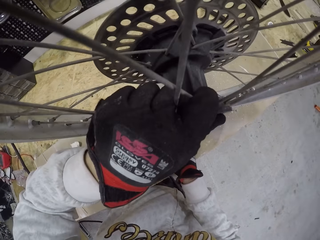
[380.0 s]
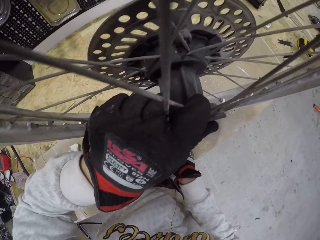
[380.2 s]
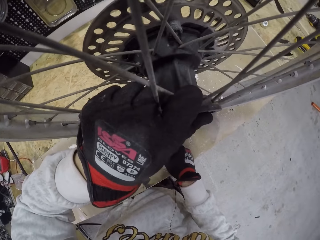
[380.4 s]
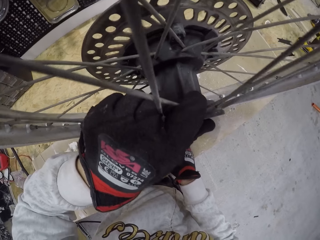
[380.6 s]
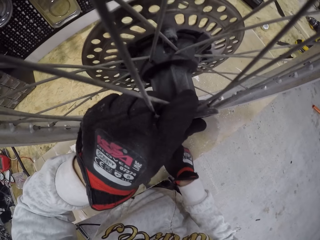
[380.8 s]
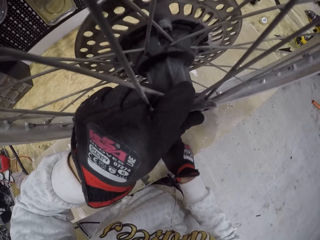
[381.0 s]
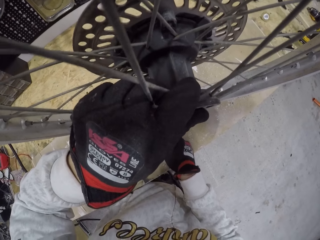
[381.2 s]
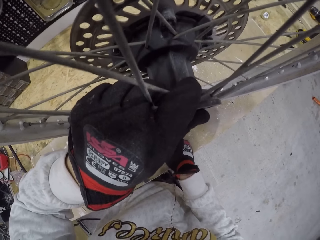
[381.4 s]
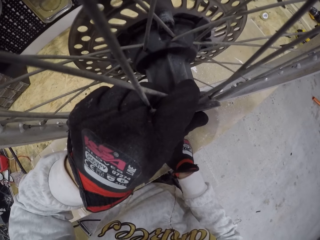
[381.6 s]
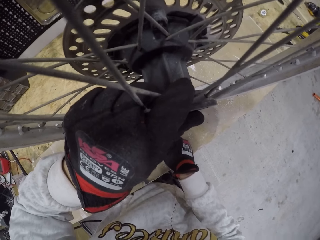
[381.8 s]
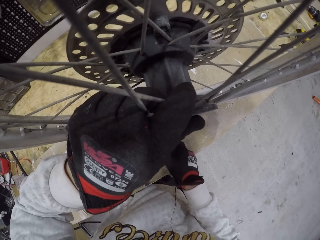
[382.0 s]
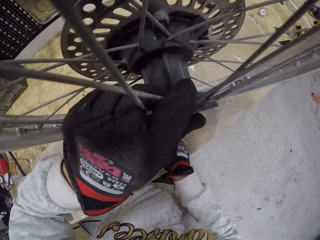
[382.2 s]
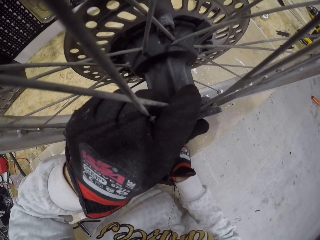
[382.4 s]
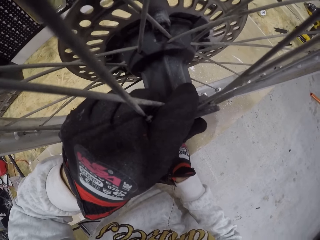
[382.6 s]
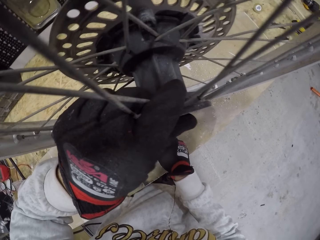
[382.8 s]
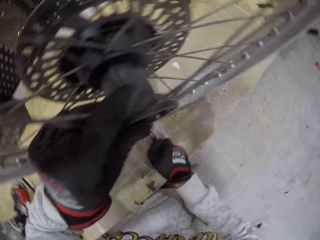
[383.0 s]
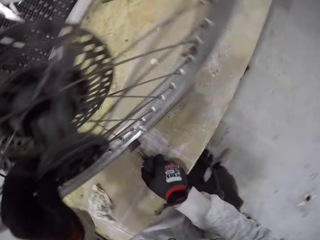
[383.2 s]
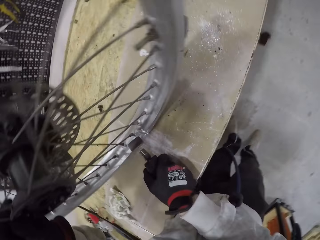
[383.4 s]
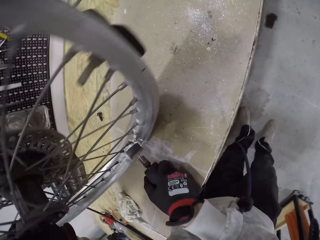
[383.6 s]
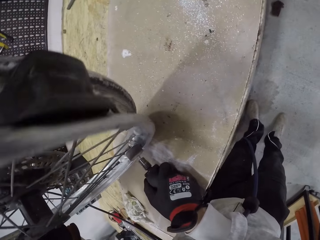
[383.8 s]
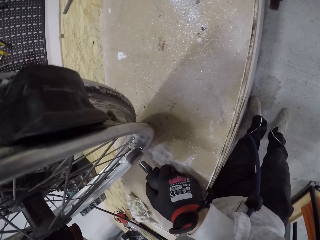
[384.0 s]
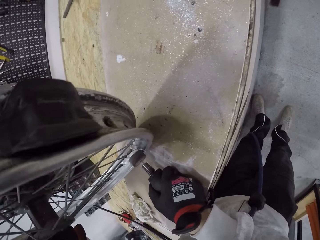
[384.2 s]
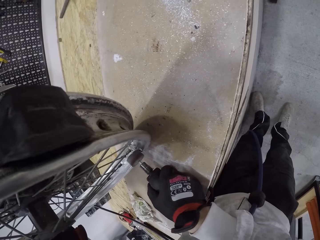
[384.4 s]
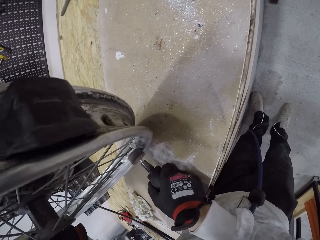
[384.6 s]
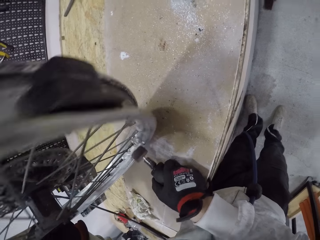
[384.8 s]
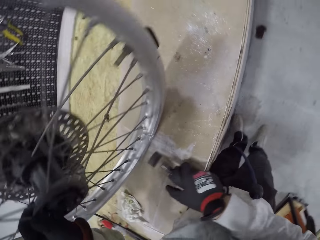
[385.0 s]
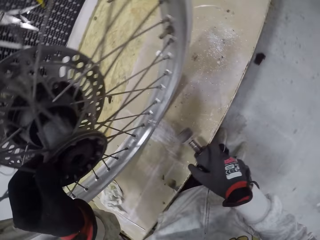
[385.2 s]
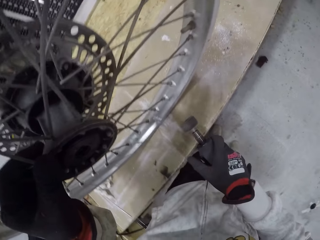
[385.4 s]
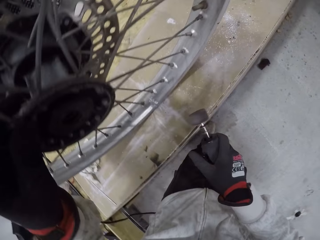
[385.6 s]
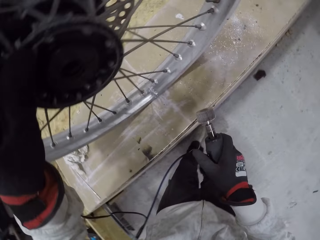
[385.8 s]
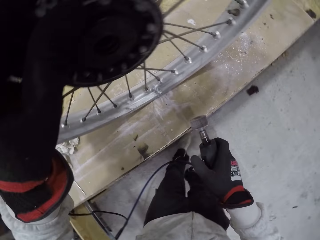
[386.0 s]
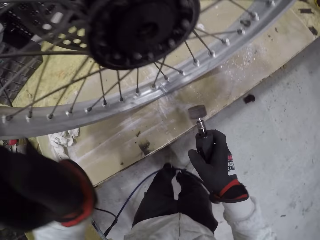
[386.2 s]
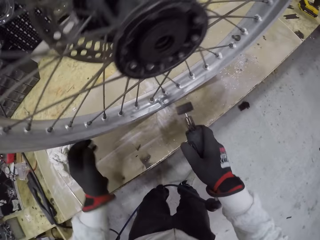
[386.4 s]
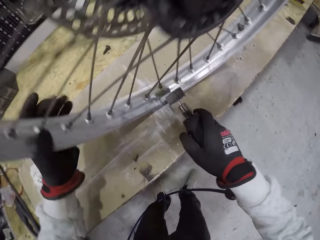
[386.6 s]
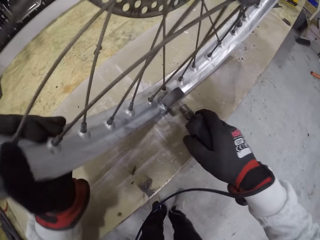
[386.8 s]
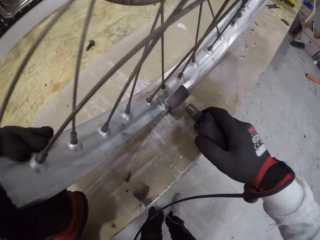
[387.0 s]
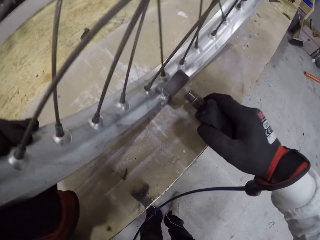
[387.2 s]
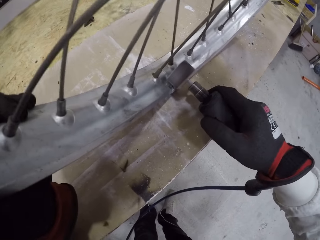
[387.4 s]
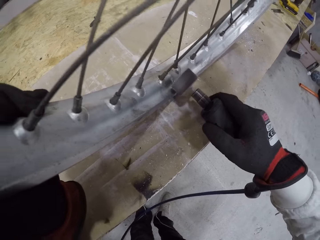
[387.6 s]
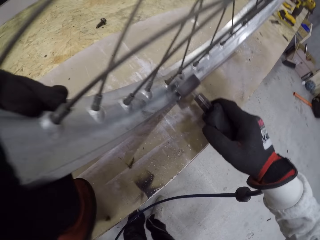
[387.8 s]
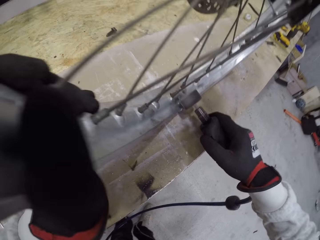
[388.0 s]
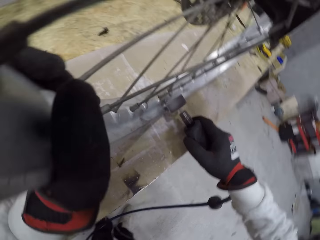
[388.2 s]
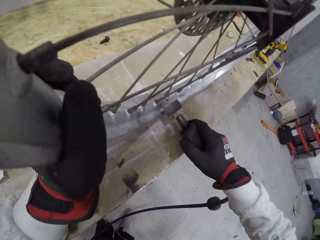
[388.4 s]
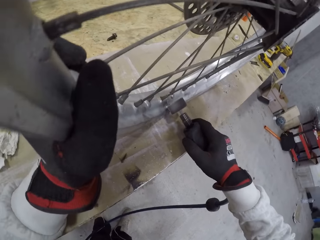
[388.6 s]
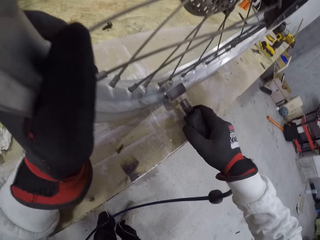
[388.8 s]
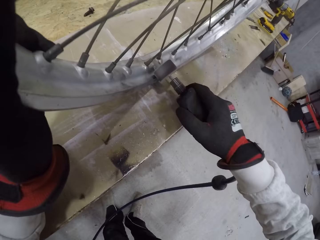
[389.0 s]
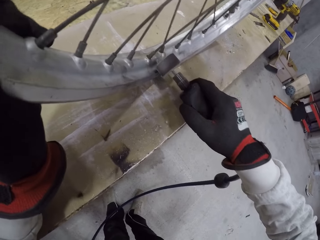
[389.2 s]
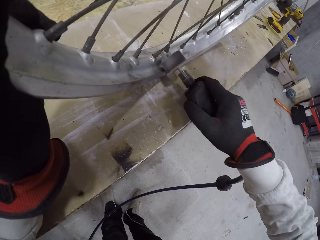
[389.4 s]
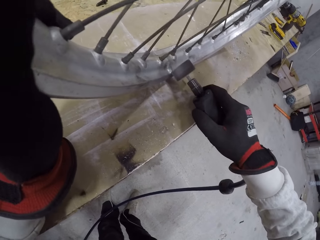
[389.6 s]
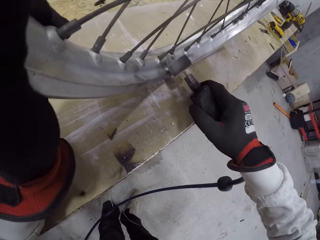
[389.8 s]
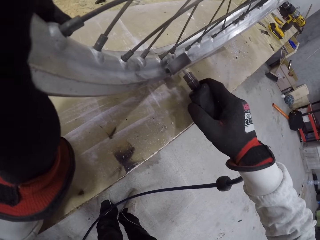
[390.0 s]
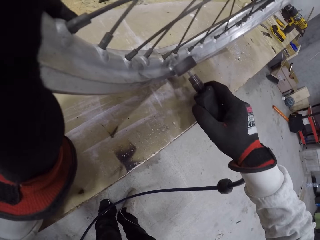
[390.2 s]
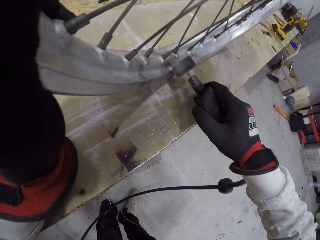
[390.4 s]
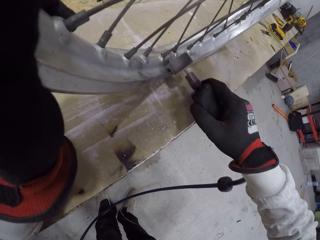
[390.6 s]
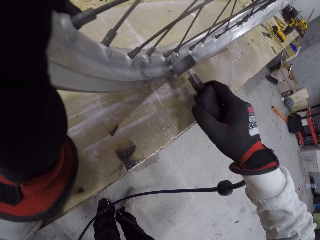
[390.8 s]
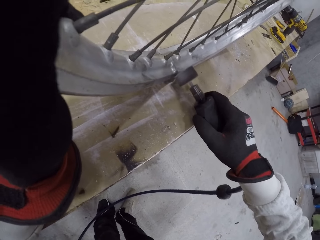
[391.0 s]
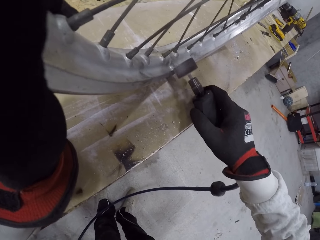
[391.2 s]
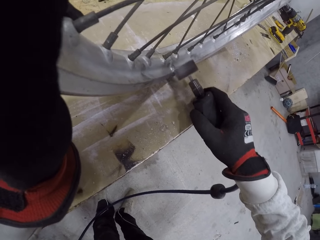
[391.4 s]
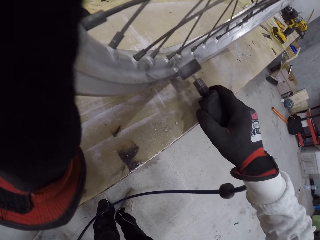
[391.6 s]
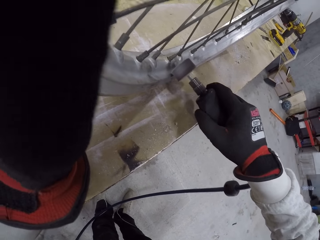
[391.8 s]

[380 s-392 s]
The camera wearer moves his hand on the rim. He cleans the rim.

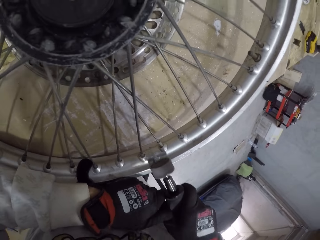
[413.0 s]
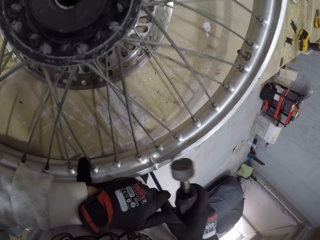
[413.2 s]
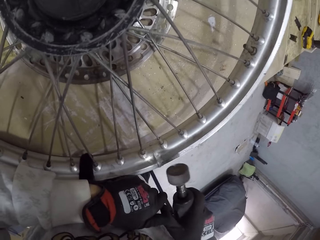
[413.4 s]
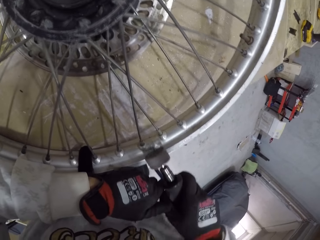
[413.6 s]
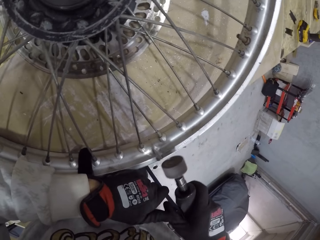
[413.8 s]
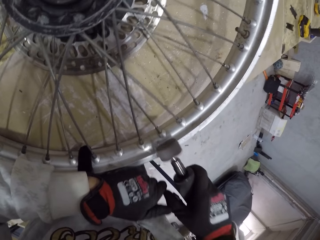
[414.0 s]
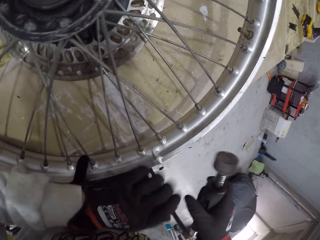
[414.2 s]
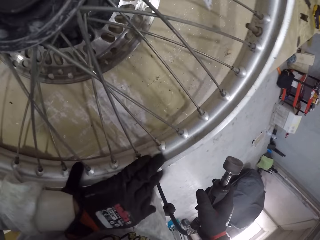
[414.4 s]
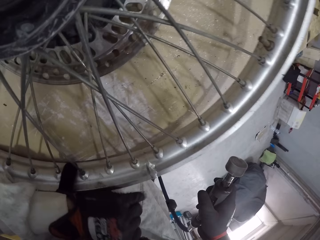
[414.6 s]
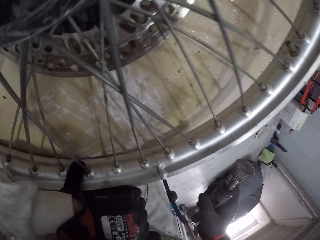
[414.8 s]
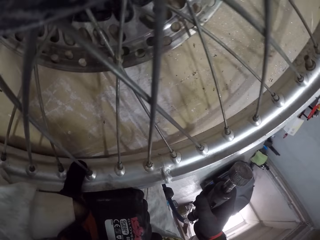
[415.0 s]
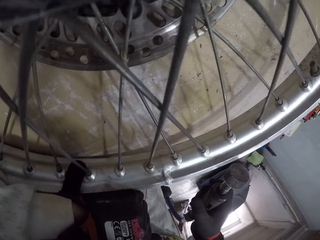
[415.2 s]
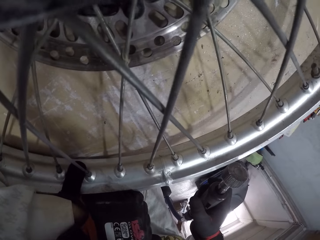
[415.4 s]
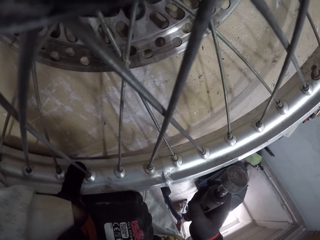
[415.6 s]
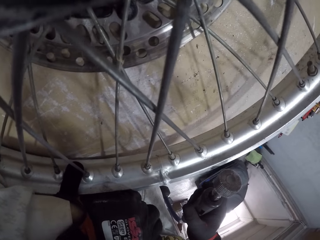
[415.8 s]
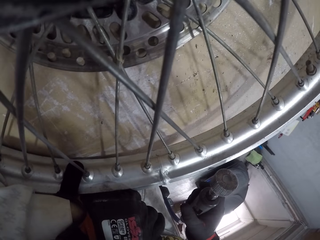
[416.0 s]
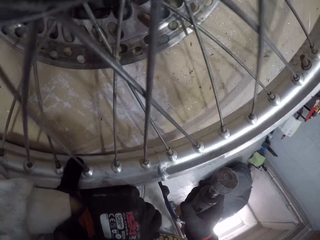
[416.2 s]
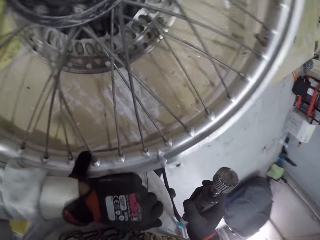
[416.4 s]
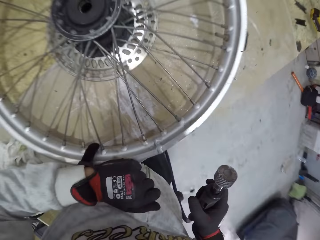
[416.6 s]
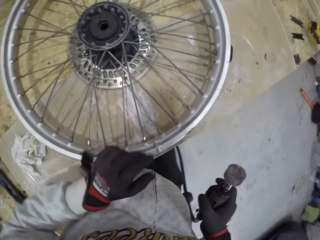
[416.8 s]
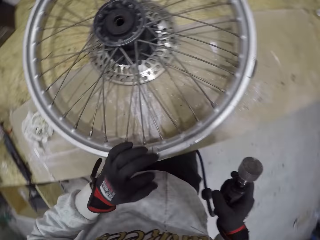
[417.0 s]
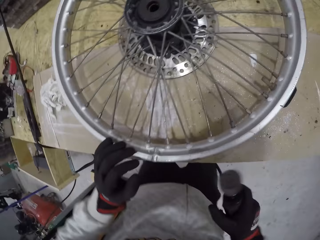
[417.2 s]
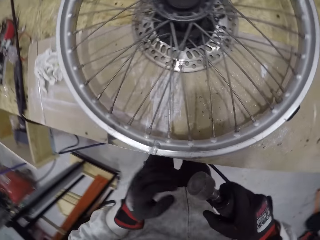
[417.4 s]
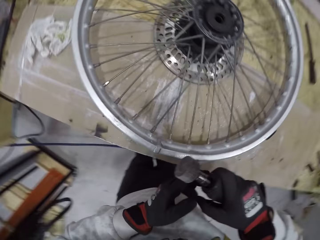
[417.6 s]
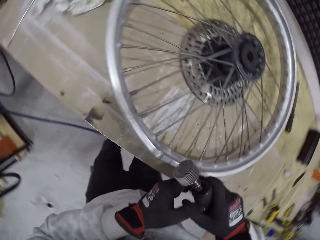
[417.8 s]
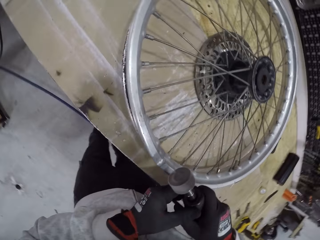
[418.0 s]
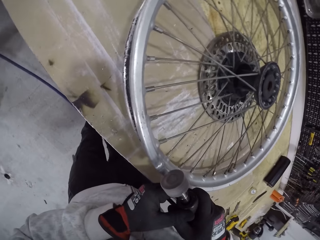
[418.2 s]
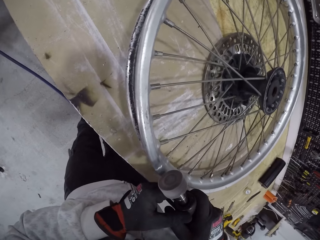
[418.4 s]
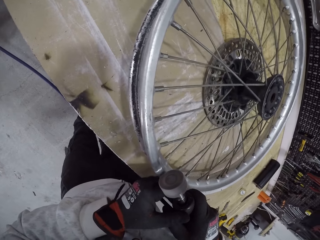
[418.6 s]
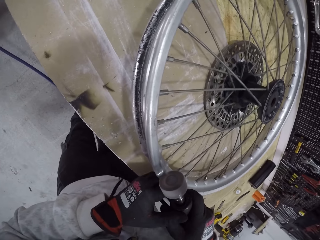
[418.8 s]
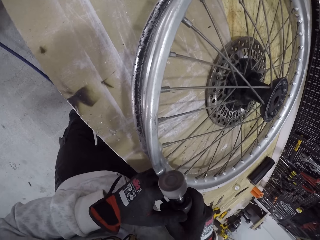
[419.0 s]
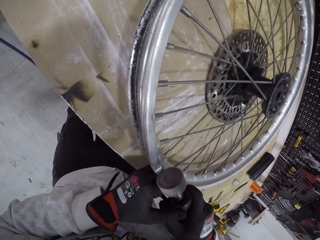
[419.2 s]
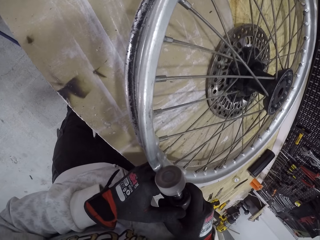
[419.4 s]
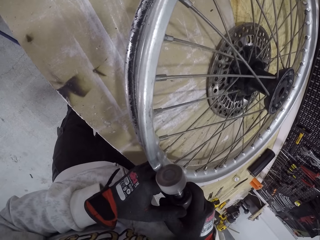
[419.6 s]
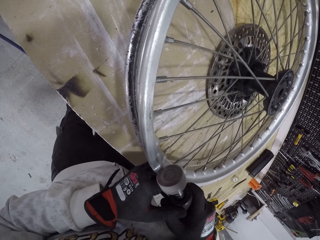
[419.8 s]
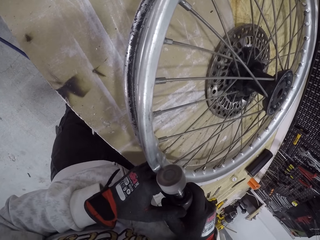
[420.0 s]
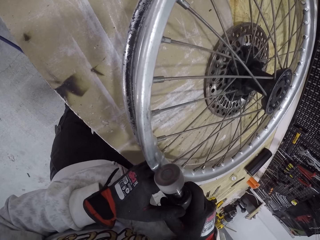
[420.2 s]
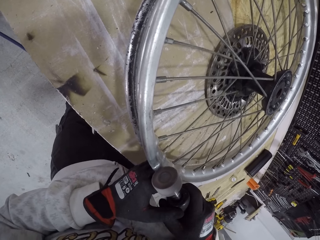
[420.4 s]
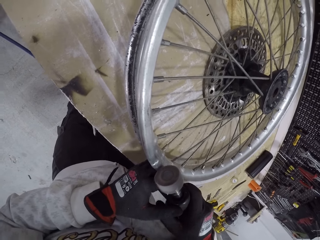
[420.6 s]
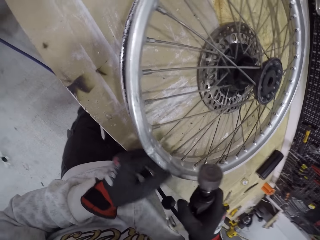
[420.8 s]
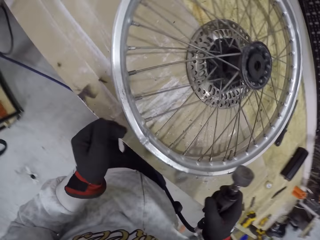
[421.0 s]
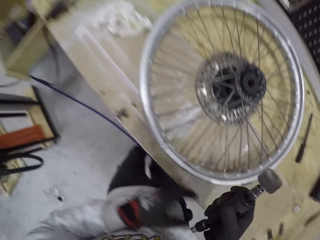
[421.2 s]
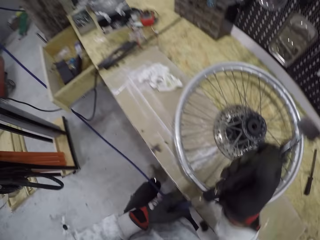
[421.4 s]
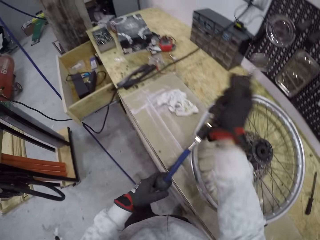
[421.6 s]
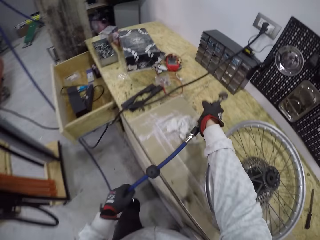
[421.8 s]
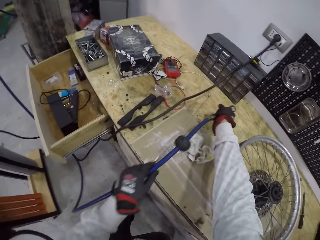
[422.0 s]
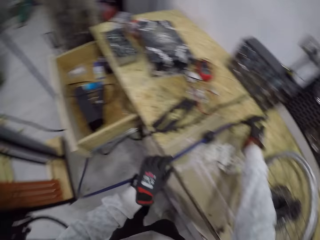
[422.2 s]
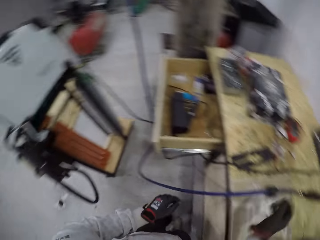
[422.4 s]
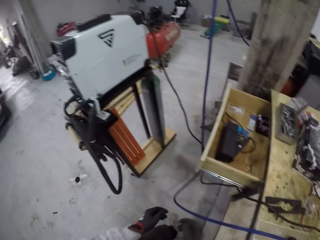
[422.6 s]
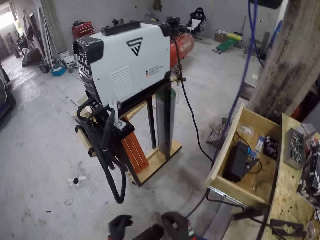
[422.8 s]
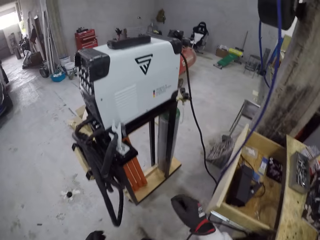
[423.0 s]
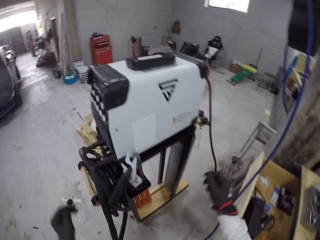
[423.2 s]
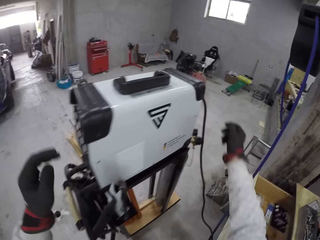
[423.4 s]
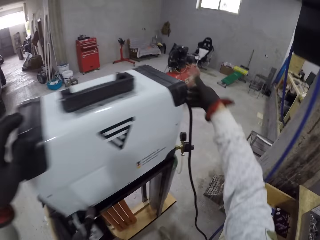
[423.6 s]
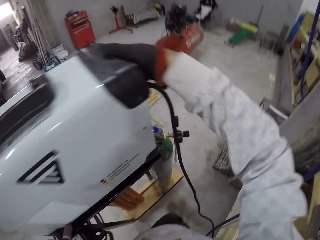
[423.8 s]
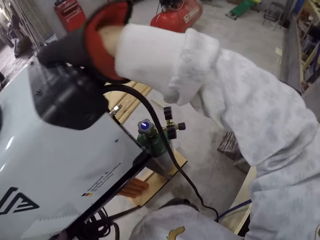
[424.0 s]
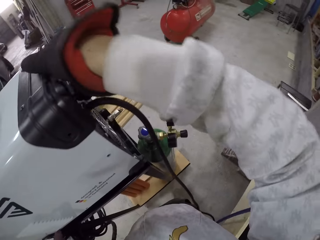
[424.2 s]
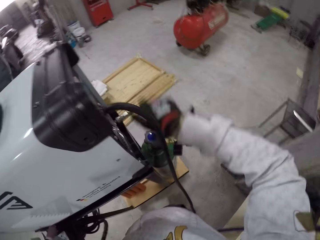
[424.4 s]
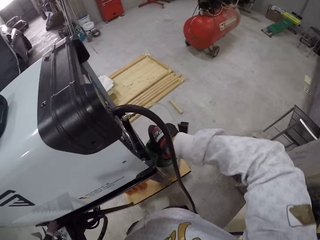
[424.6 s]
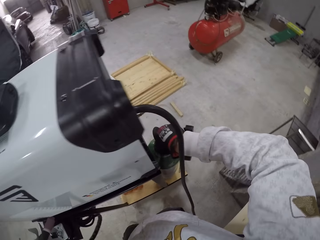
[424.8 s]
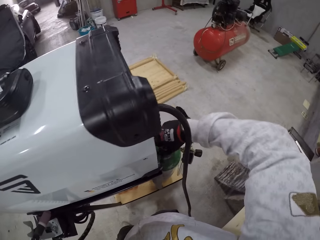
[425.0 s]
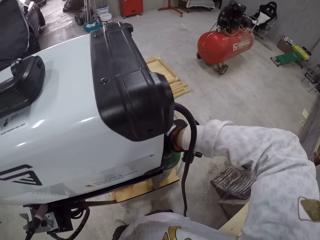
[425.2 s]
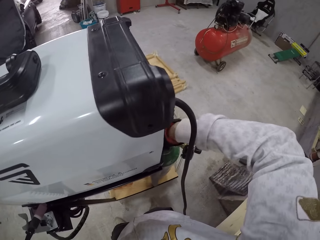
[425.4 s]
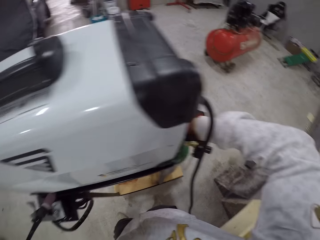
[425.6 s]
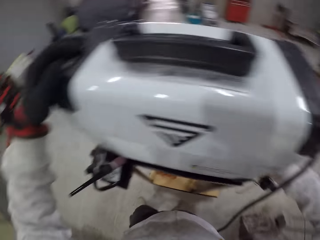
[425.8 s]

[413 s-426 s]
The camera wearer wipes the rim. He looks at the rim. He touches the bicycle rim with his left hand. He wipes the rim. He shapes the bicycle rim with the wired drill bit in his right hand. He cleans the rim. He drops the wired drill bit on the countertop with his right hand. He walks beside the table. He turns off the power supply with both hands. He holds the digital inverter. He turns the knob of the gas cylinder with his right hand. He holds the knob.
